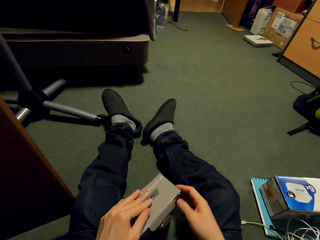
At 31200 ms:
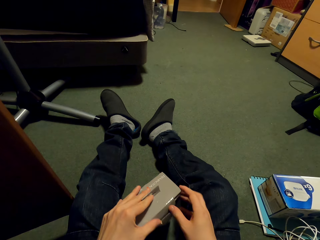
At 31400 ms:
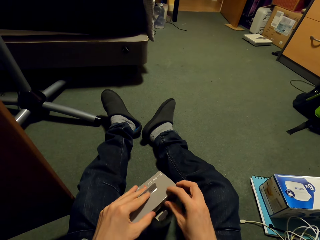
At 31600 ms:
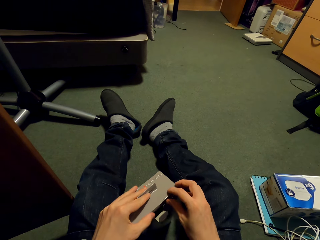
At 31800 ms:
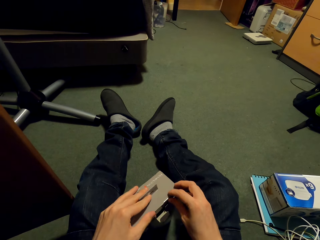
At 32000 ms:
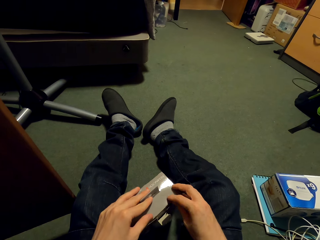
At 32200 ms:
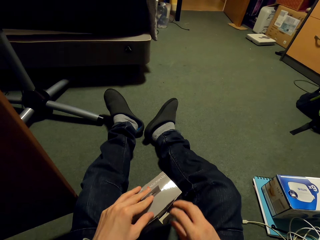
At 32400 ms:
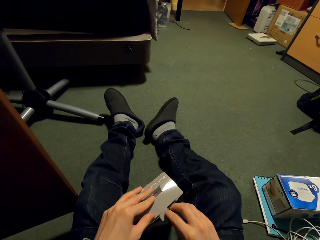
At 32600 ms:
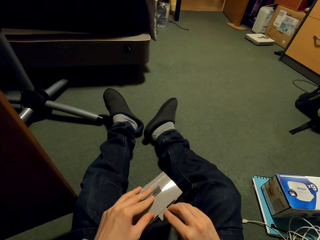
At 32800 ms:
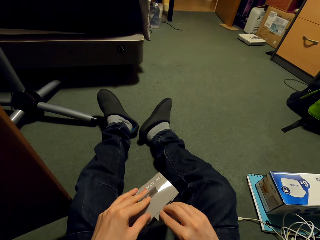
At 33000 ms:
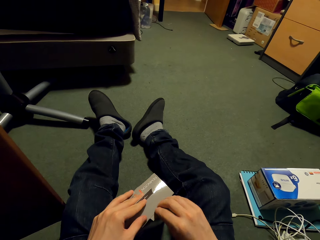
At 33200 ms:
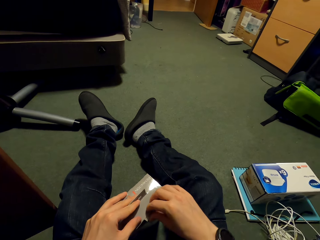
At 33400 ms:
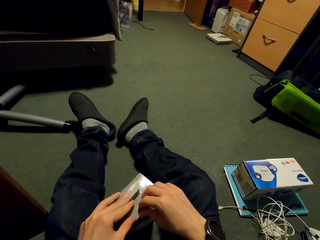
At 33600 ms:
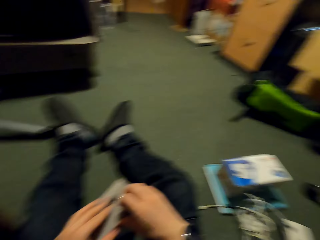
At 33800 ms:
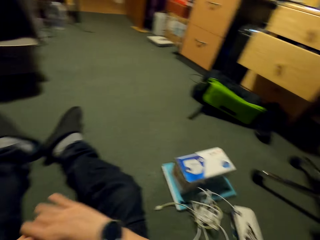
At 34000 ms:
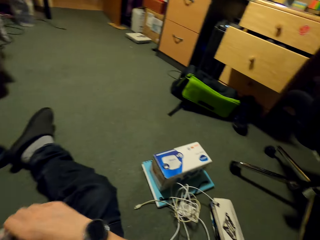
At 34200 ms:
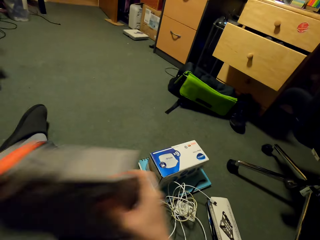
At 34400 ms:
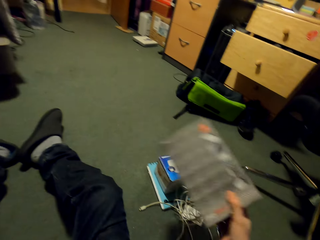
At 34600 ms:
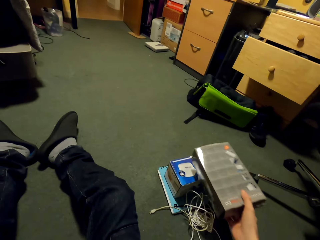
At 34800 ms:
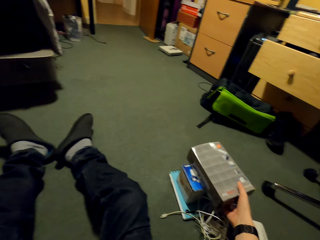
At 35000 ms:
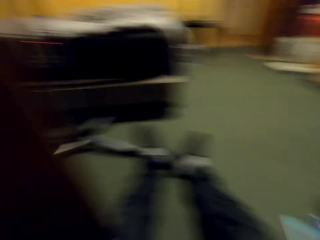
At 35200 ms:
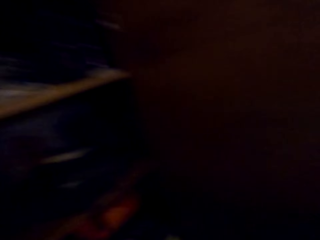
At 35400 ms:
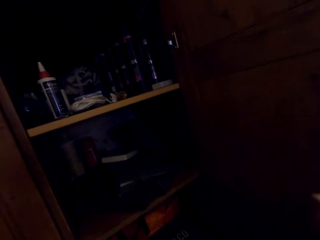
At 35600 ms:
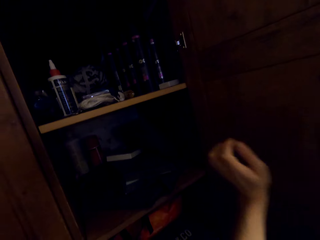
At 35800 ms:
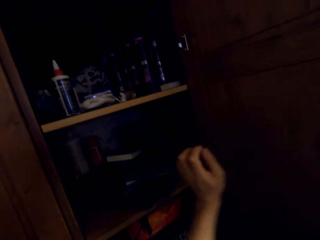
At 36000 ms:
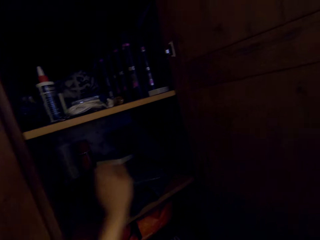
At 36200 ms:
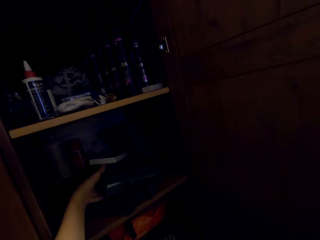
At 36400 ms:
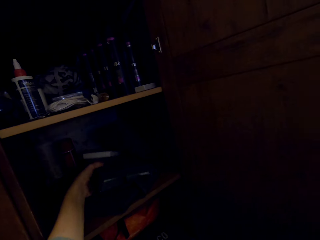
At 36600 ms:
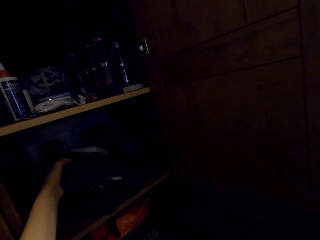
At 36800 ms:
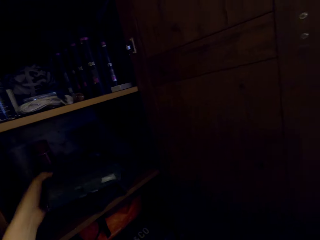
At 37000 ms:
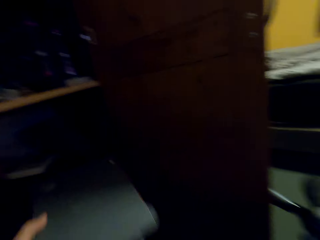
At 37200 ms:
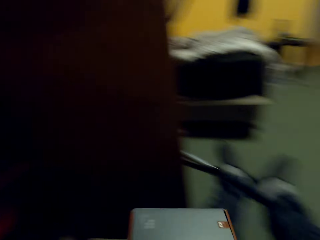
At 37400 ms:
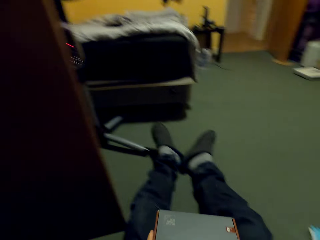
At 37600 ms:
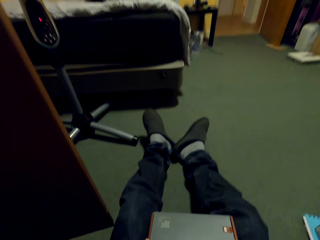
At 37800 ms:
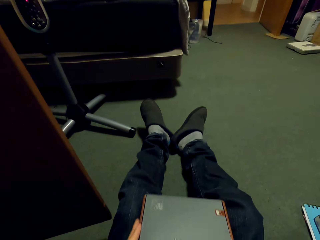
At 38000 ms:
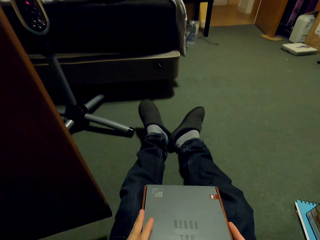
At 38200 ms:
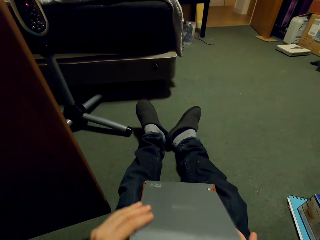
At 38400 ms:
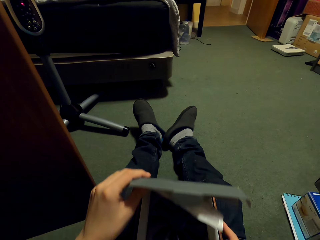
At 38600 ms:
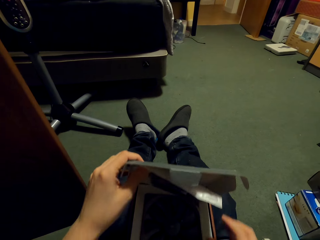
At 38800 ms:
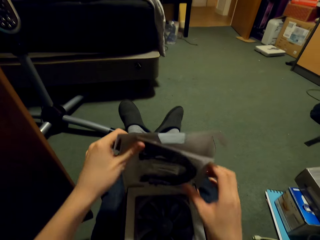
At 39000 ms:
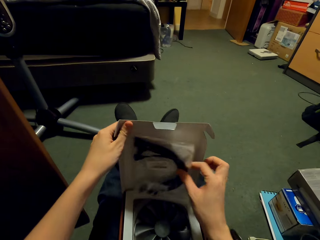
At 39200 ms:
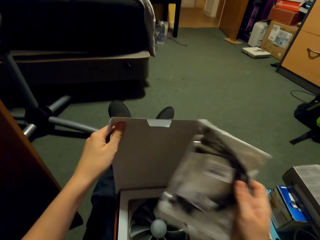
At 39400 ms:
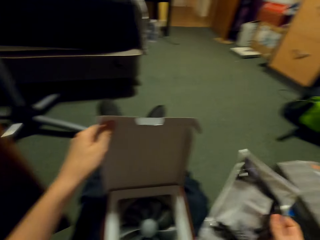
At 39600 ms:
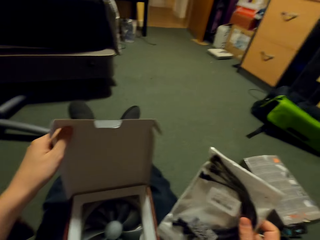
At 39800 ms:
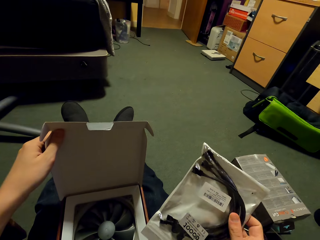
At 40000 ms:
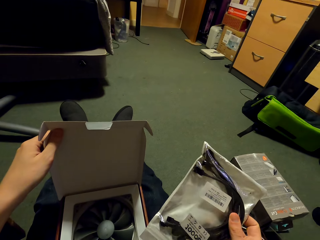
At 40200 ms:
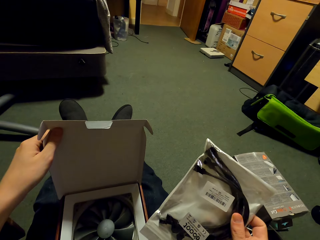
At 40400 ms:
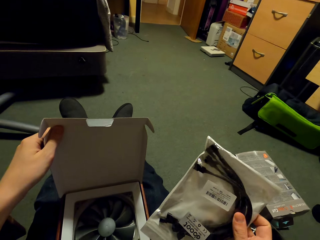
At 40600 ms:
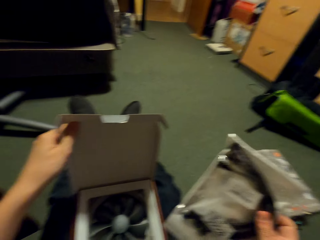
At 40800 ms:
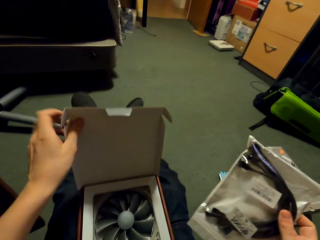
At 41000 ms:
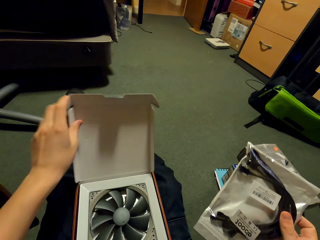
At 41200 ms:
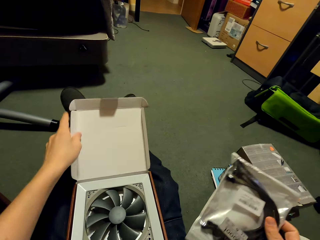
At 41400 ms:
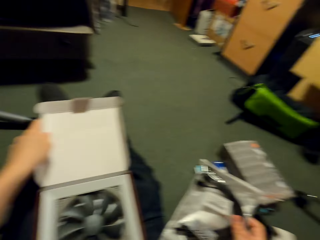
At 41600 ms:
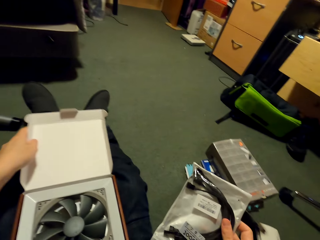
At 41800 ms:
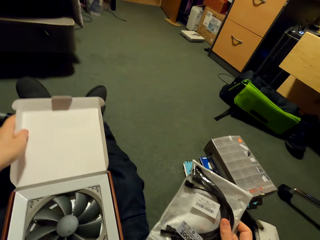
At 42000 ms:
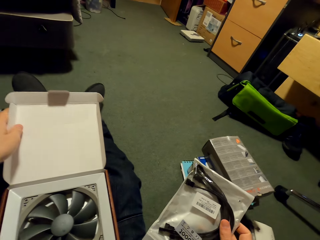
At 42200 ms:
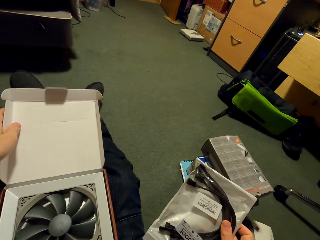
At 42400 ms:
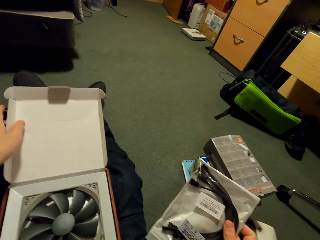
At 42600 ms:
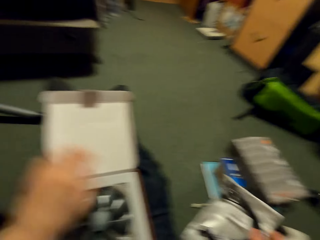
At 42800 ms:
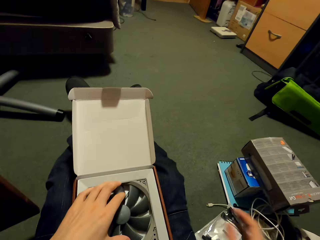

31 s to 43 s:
The camera wearer puts down the box. They pick the box. They open the box. They pick a cable from the box.

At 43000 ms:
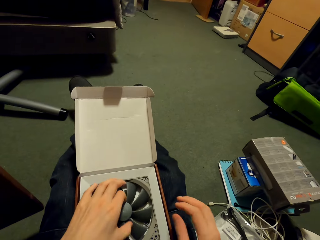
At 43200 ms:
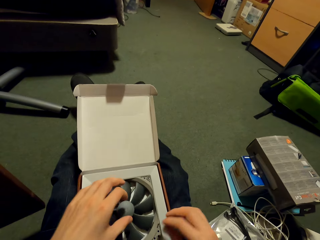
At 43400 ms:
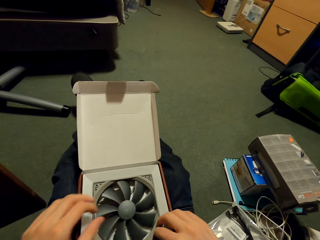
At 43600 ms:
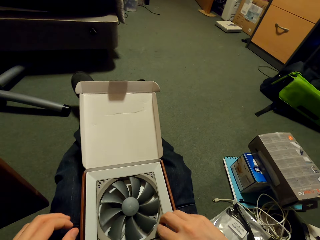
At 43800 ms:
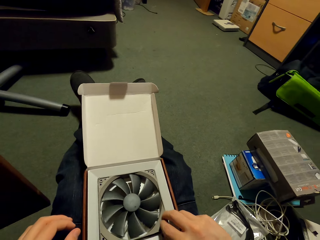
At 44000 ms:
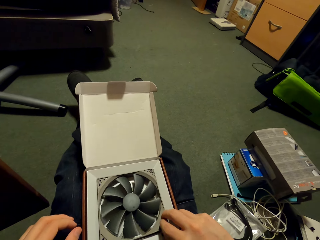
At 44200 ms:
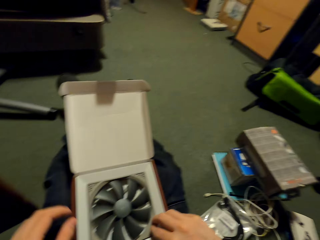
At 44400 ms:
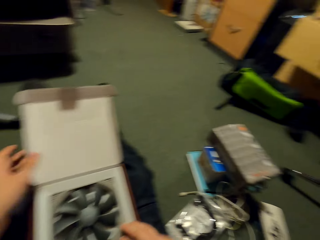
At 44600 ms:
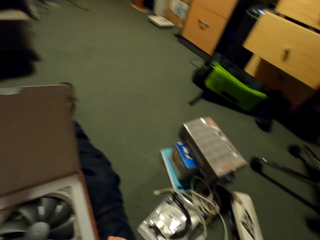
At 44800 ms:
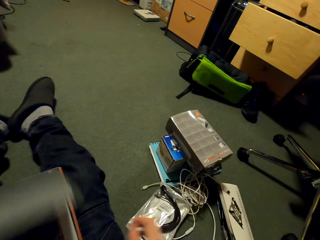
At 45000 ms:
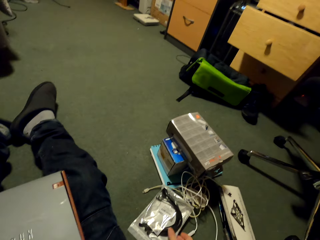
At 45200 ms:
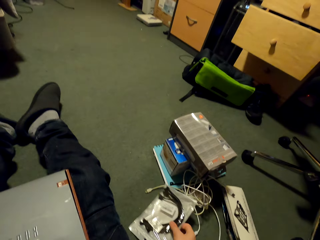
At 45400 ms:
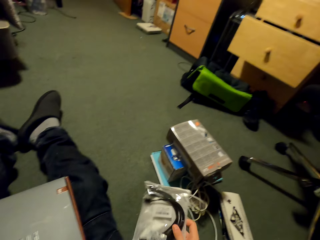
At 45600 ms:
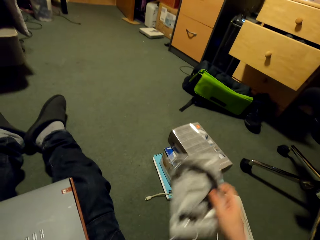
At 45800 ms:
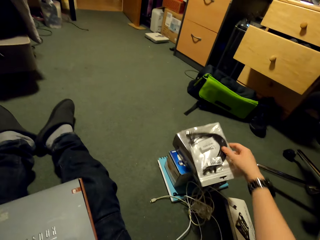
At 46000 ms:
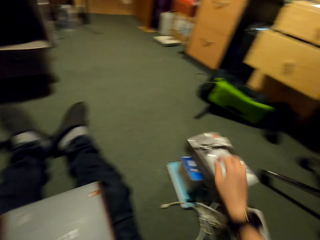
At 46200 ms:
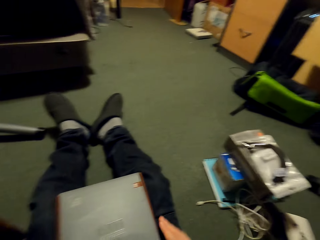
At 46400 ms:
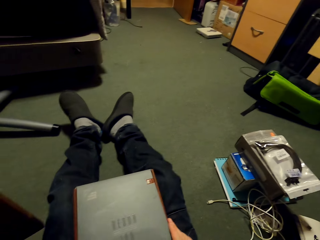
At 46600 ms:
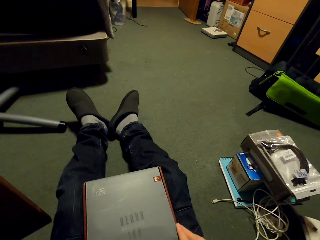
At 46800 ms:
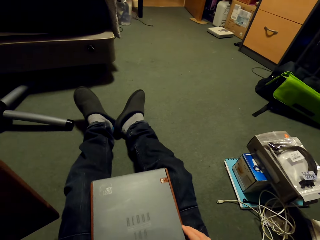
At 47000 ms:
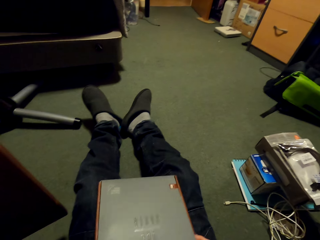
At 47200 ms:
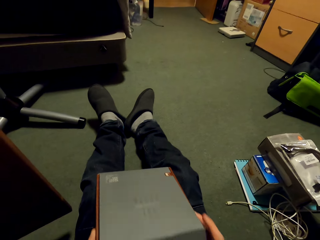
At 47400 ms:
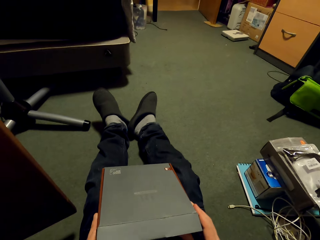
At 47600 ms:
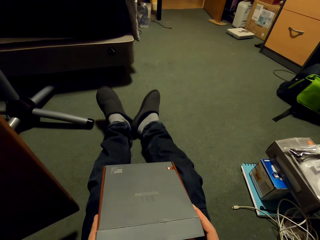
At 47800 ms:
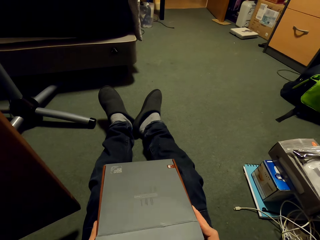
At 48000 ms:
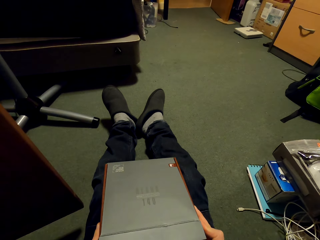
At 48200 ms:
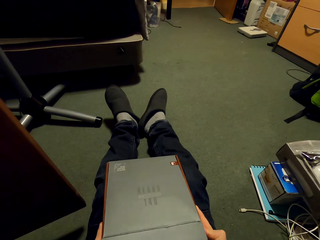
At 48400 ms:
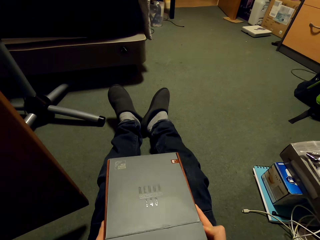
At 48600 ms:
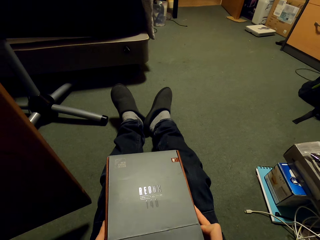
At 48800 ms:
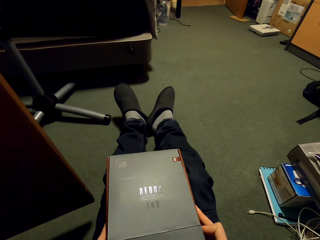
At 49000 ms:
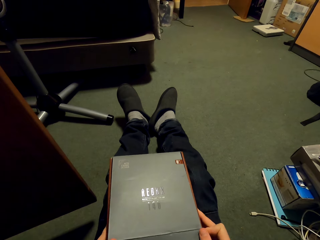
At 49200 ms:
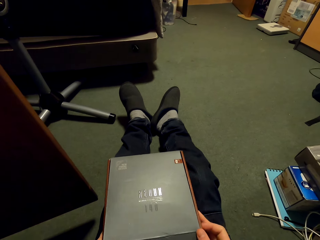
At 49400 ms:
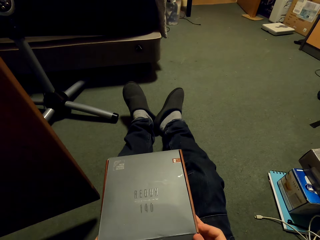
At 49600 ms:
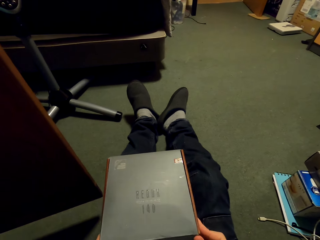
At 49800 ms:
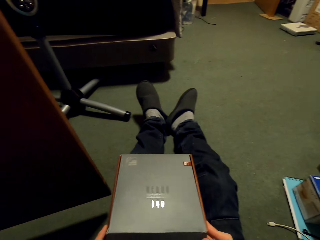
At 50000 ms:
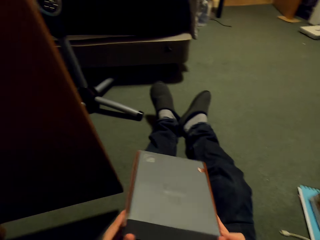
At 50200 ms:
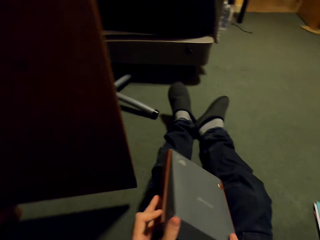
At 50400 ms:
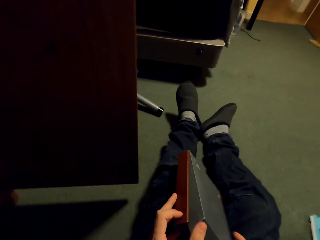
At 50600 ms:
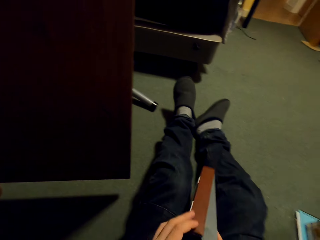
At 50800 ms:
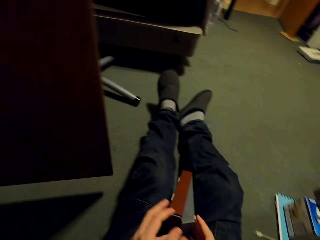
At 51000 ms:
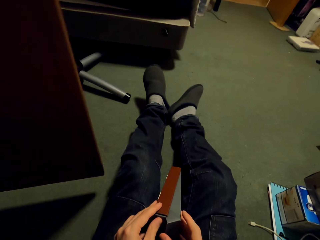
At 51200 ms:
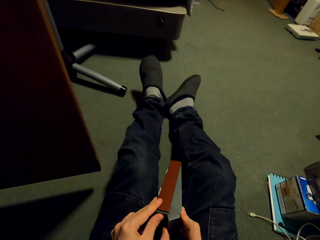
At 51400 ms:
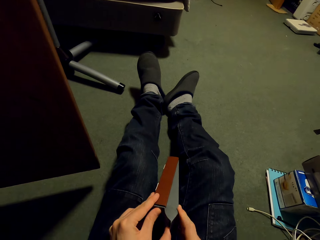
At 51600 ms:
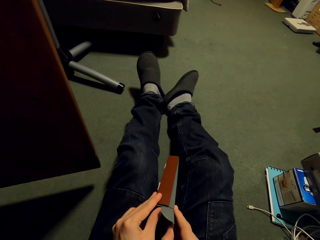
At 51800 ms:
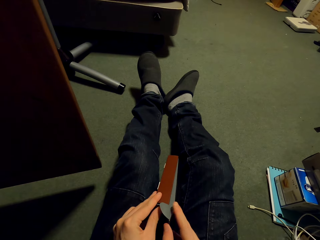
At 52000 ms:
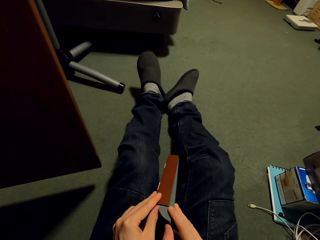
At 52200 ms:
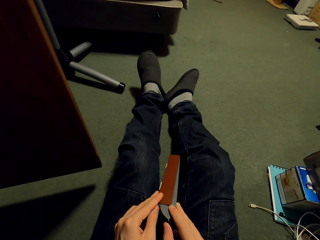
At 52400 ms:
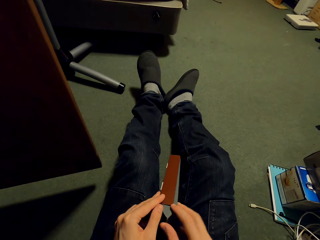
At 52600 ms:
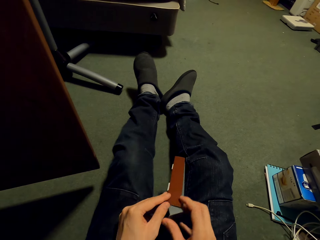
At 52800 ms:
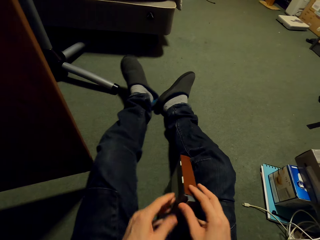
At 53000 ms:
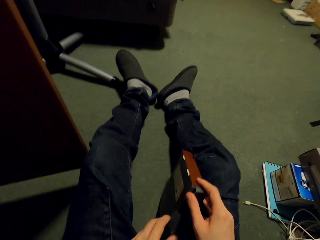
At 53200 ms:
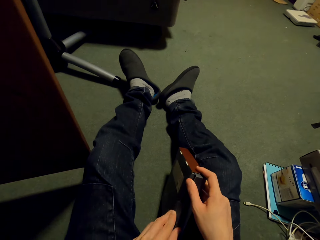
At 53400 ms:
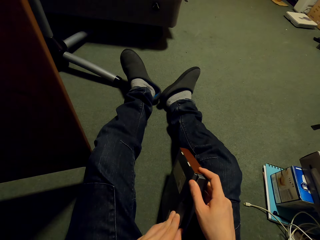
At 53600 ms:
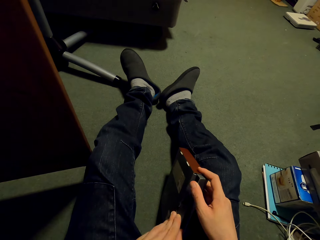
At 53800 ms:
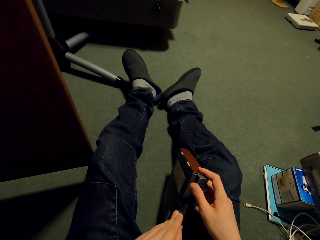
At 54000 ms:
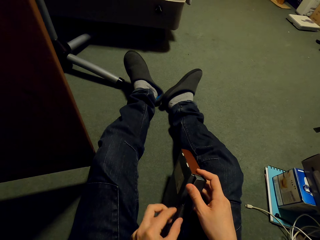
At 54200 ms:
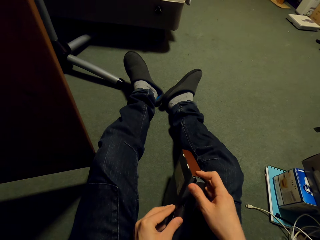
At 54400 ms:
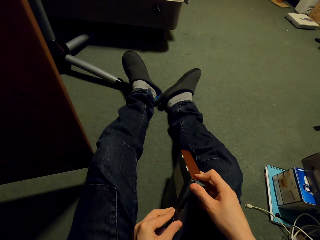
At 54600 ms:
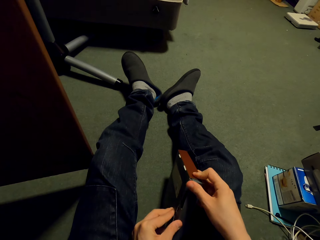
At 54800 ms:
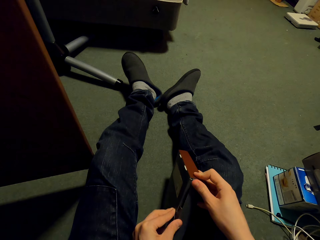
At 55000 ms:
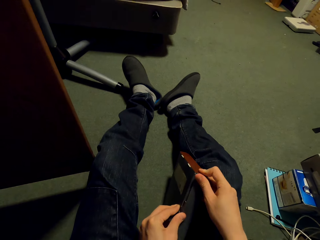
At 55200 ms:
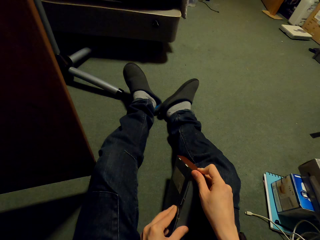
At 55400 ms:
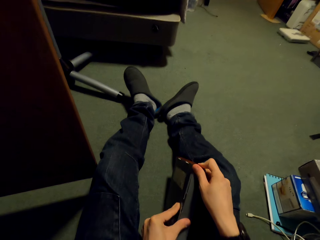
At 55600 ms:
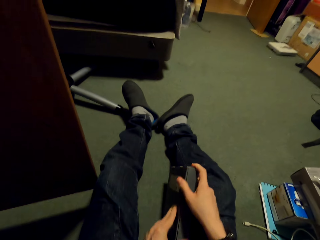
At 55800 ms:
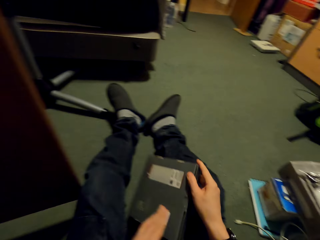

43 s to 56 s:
The camera wearer touches the fan. They put down the cables. They close the box. They pick the cable. They put down the cables. They close the box.
